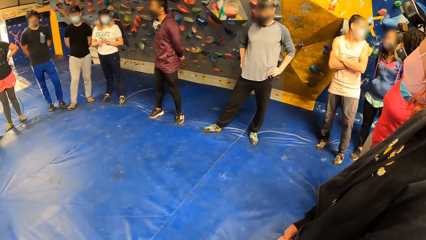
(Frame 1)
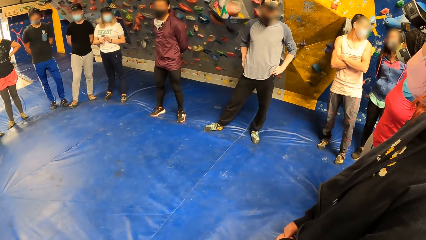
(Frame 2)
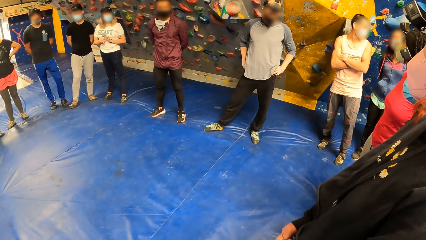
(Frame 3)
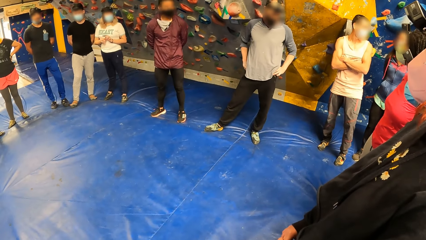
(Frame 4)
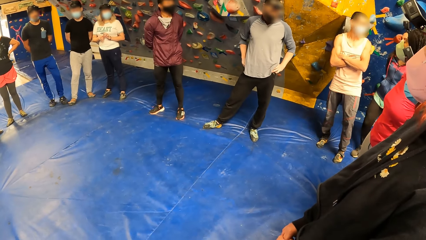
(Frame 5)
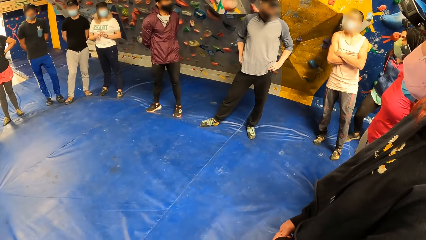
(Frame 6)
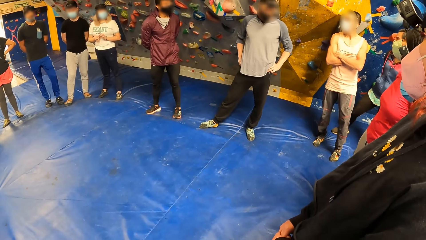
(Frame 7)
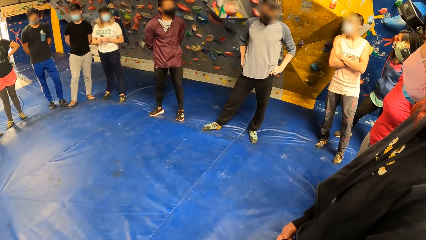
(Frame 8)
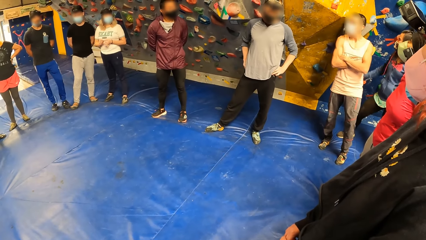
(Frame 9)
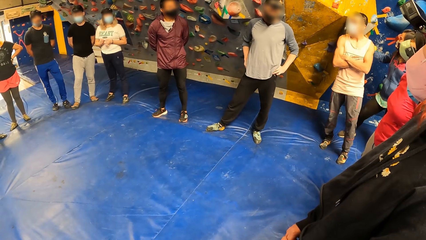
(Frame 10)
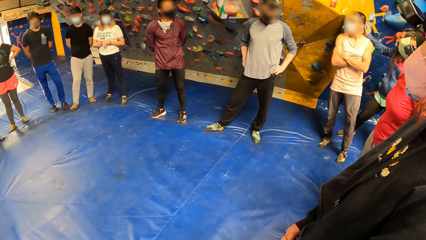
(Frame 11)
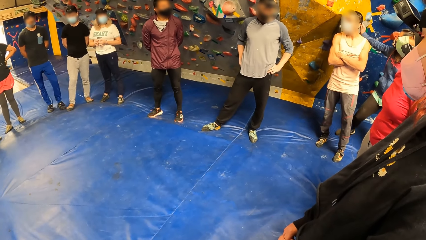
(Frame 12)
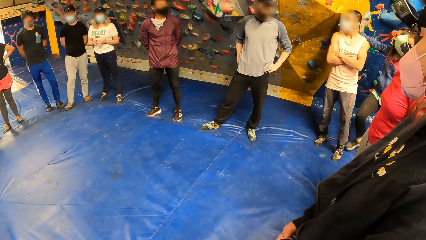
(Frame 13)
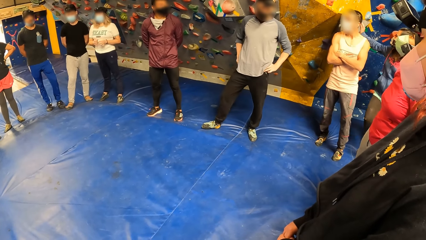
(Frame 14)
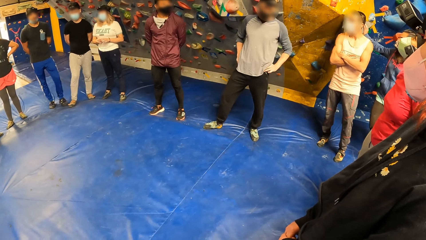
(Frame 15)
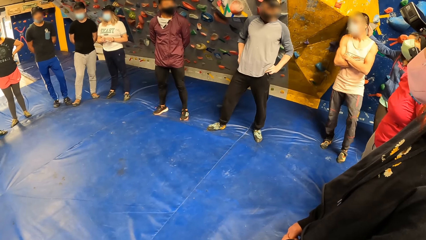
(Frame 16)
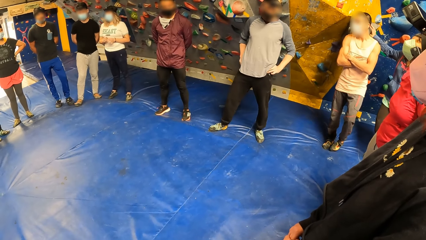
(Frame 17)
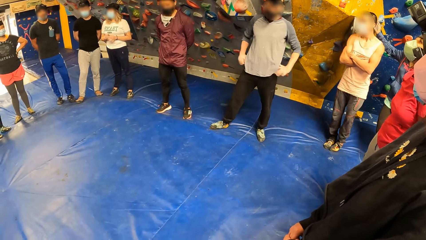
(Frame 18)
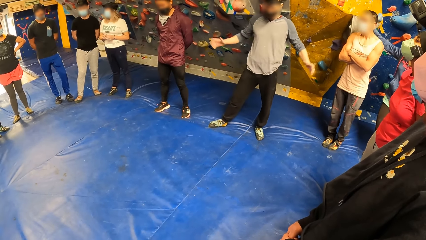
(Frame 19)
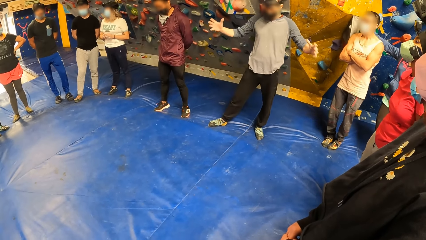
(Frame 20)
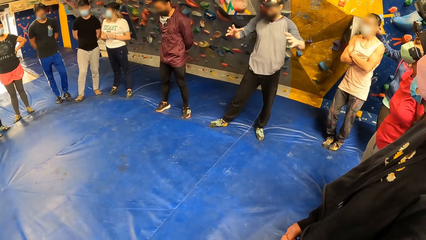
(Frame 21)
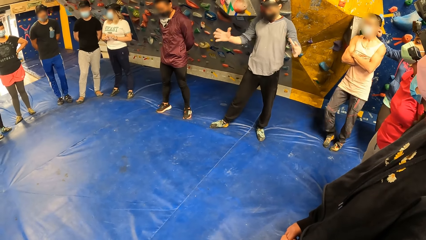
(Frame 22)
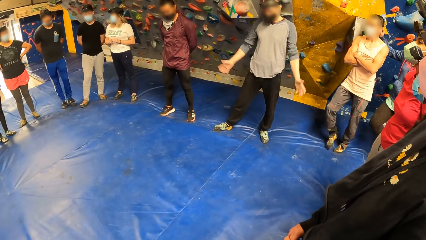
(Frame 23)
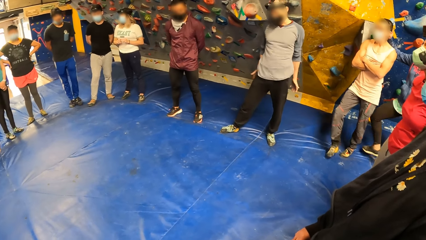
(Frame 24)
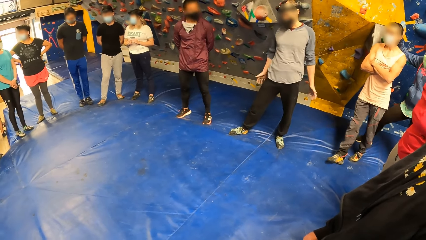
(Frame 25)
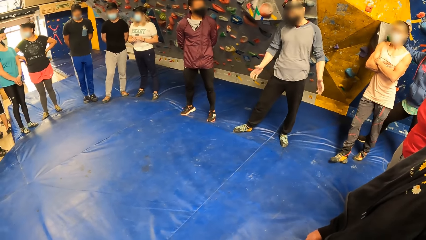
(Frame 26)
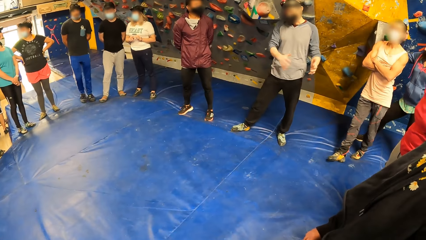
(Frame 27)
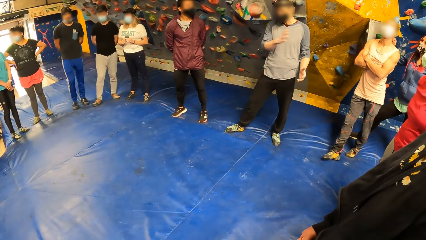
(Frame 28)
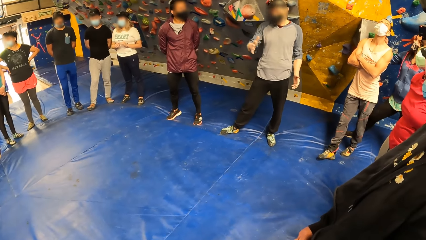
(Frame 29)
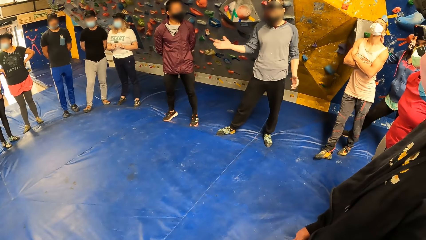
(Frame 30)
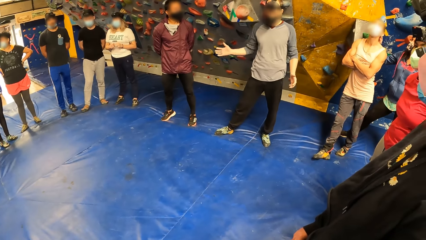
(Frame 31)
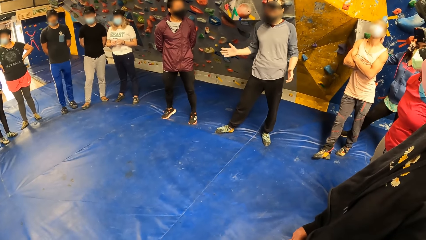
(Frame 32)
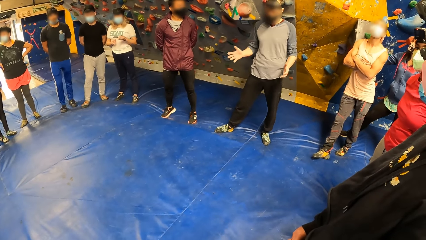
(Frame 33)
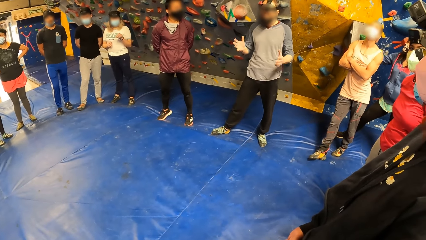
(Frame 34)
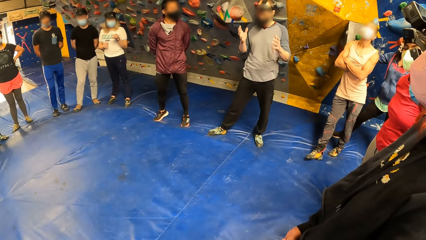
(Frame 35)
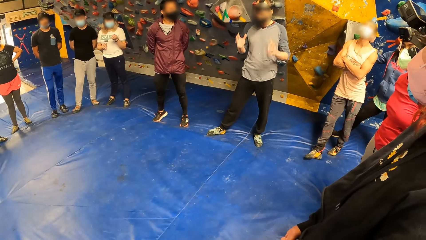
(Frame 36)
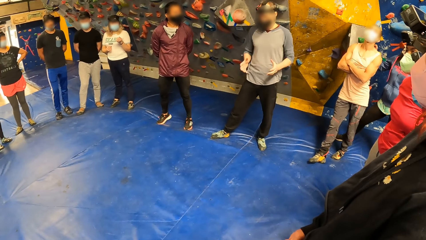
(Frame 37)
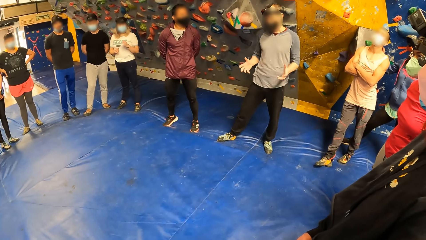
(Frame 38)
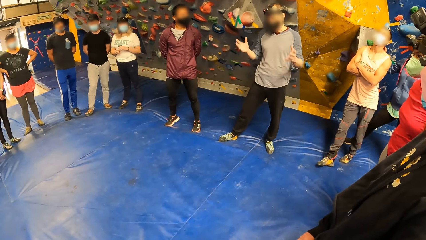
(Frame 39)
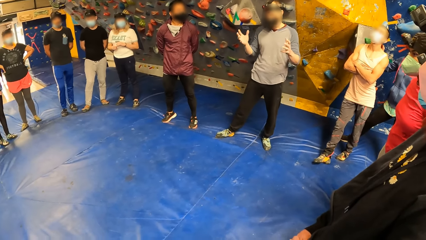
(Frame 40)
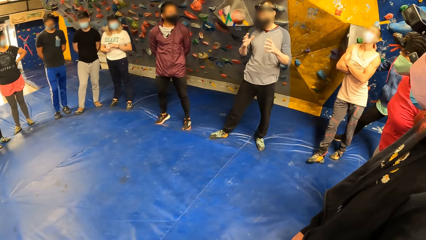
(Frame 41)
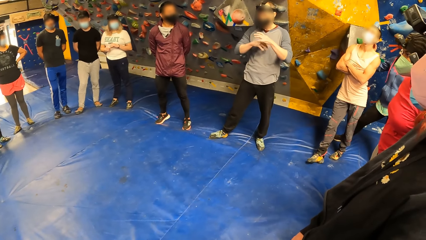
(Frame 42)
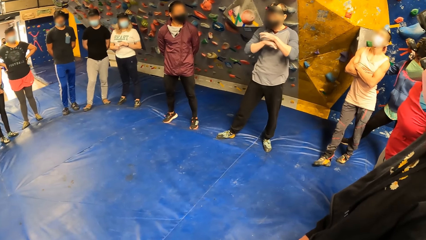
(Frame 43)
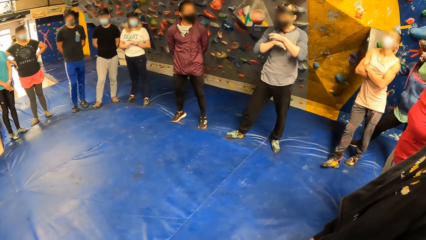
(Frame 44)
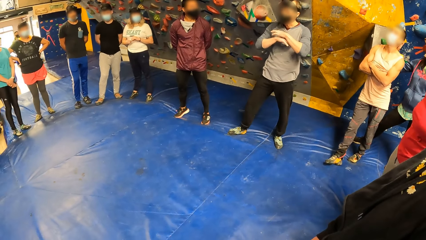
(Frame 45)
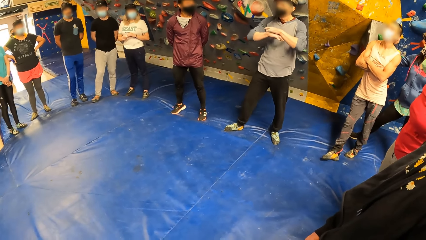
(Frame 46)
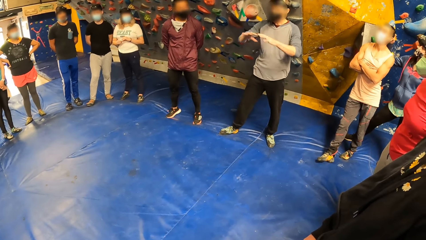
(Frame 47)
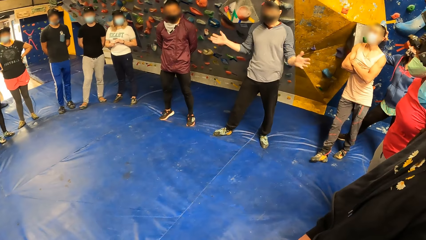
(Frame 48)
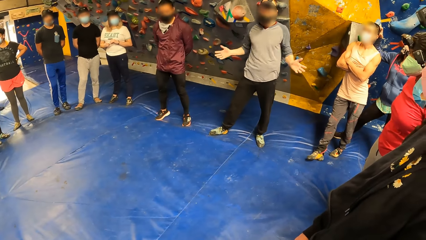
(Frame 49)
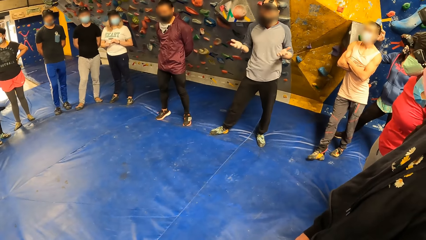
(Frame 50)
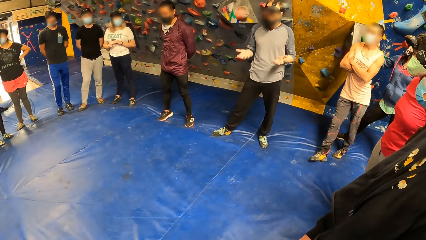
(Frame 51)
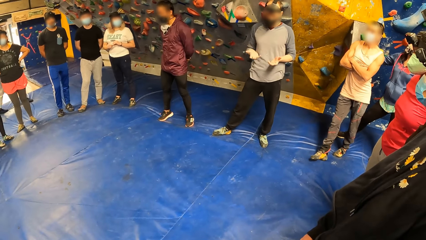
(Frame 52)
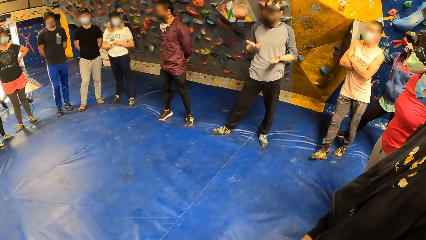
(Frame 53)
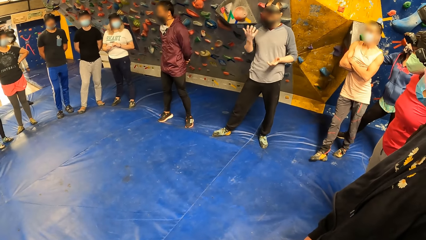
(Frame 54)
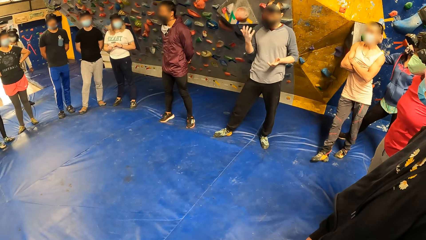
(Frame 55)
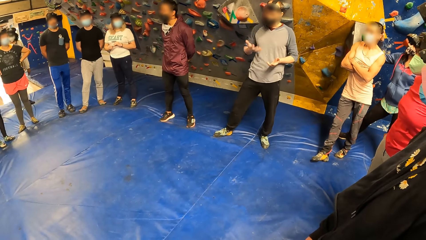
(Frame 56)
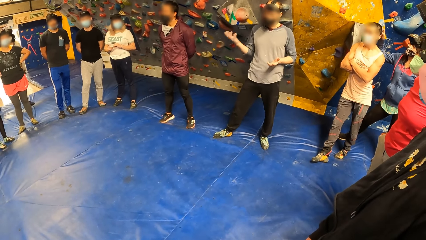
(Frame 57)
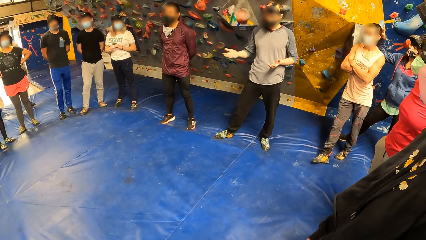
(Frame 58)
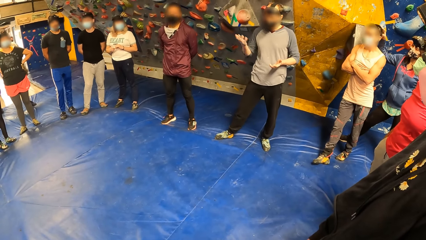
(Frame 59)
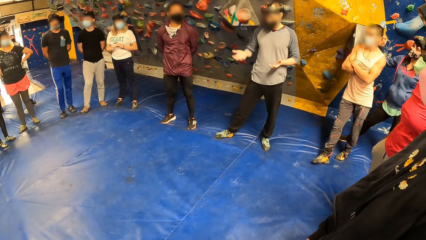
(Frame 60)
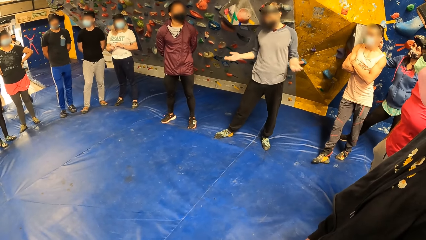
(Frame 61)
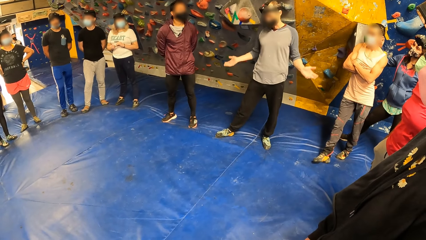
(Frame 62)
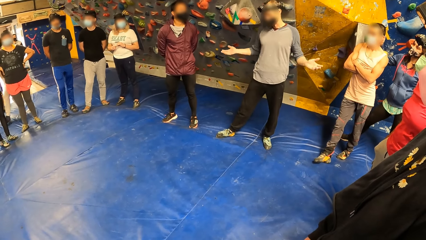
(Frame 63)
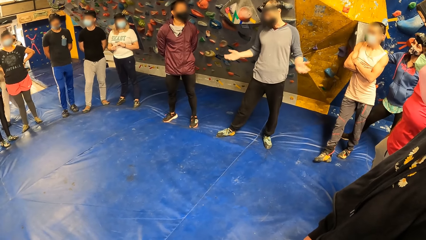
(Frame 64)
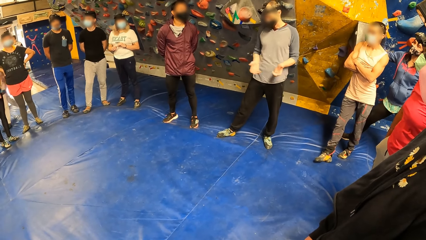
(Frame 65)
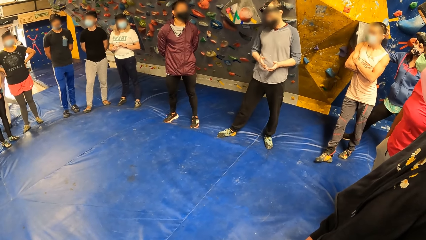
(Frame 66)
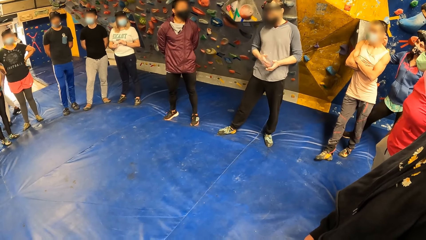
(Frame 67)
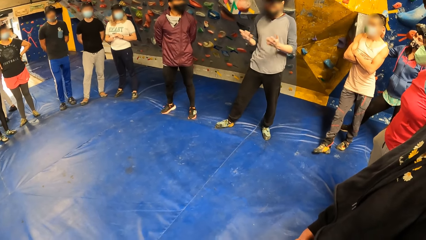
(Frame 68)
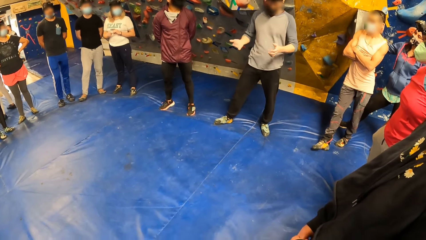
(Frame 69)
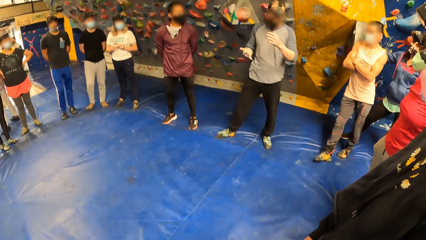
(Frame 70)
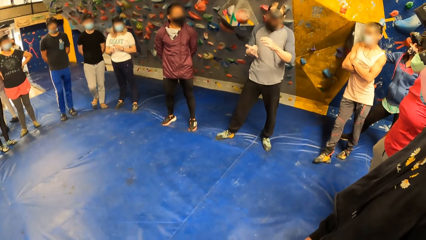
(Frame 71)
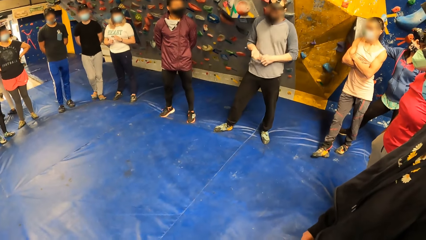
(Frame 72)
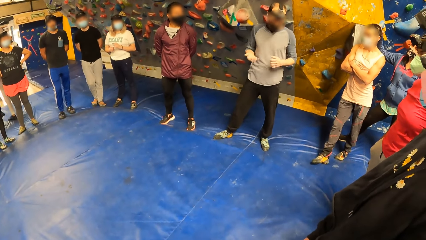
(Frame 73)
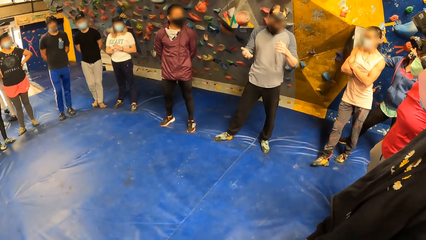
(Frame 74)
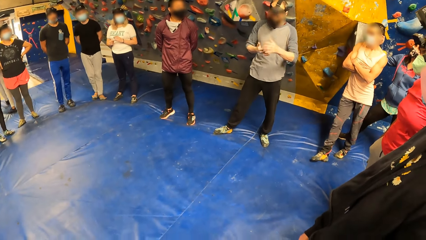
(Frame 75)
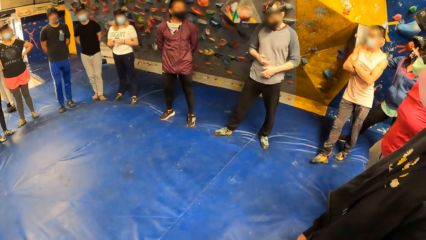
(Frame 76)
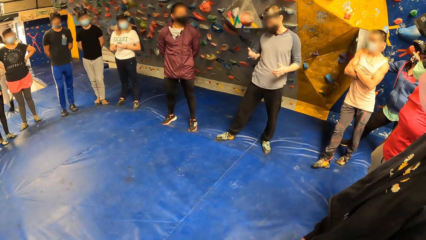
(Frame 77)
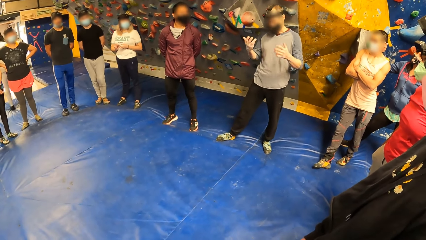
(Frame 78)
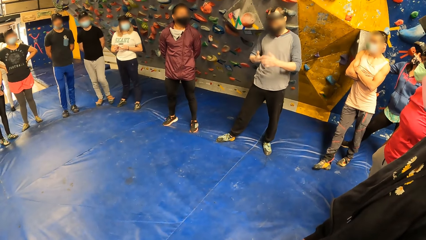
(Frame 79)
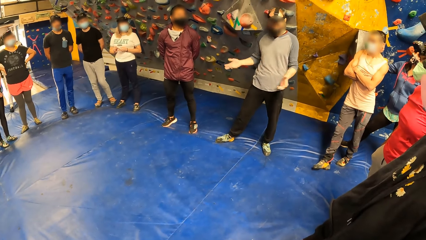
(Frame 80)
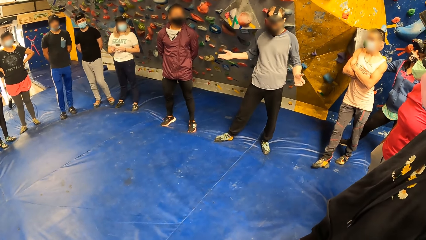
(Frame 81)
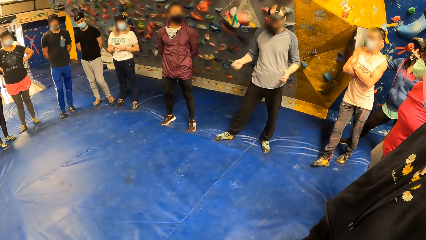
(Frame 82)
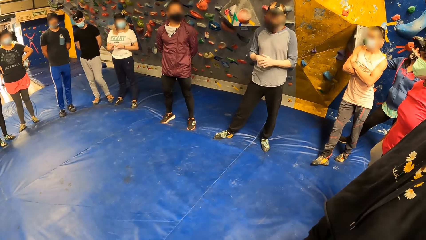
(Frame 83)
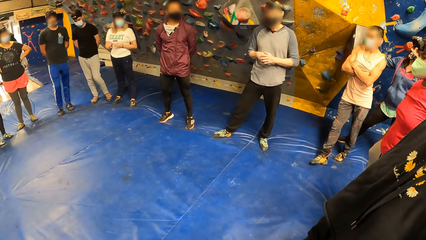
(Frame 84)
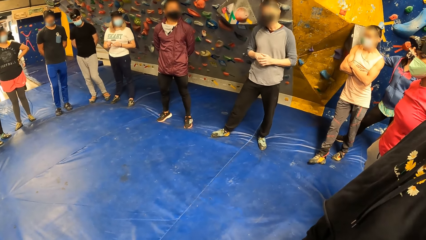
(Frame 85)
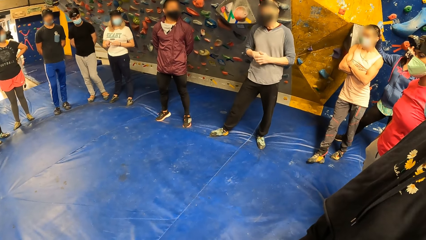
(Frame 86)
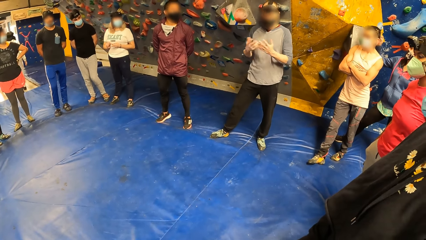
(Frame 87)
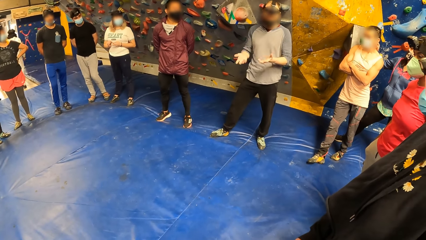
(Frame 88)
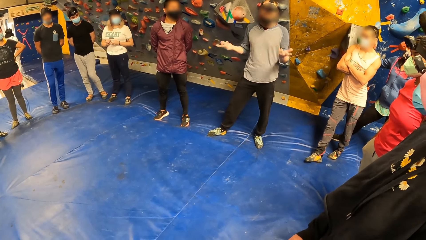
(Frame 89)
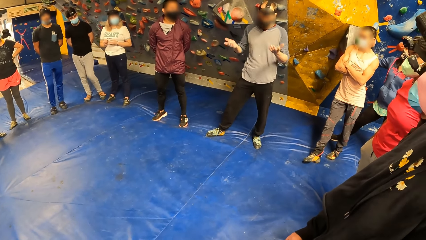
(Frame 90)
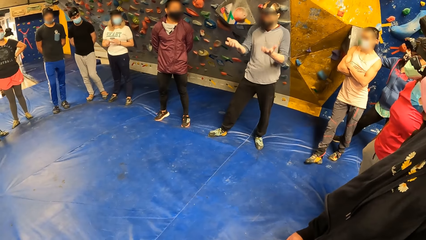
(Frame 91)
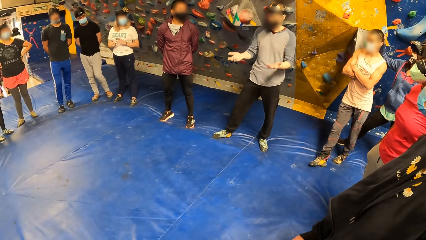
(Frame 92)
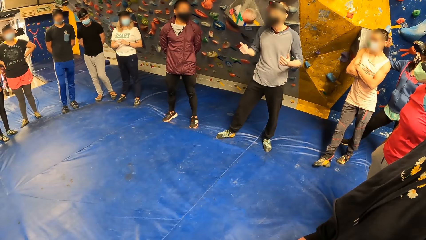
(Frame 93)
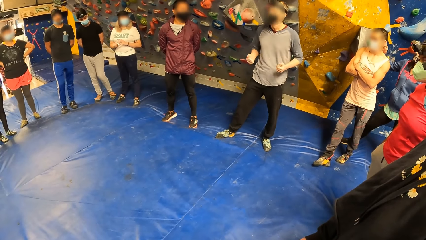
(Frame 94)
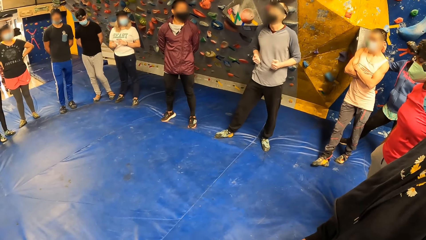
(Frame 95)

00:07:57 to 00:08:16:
A man stretches his hand and converses.
